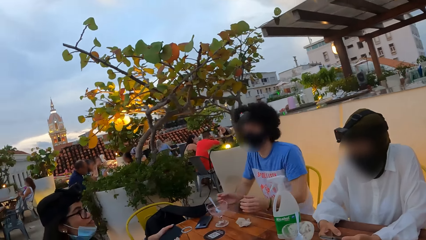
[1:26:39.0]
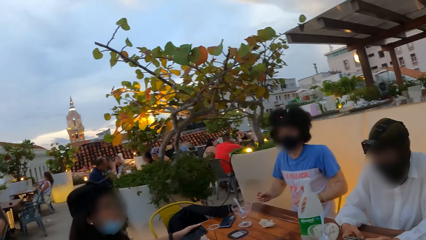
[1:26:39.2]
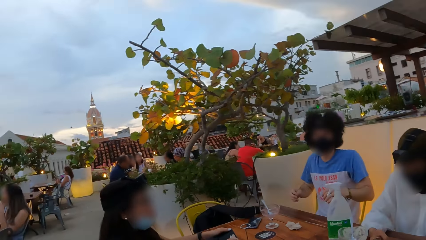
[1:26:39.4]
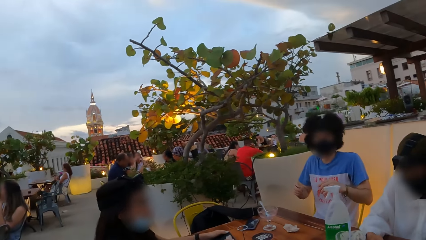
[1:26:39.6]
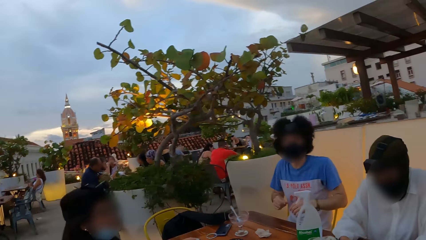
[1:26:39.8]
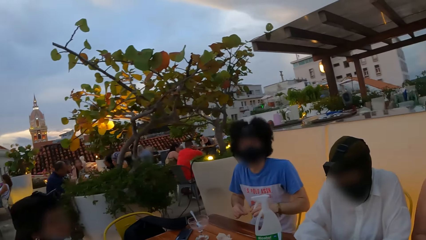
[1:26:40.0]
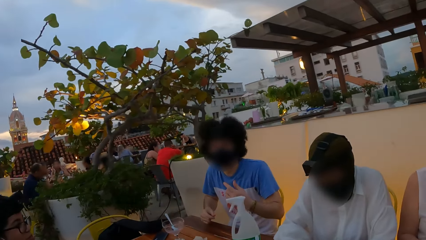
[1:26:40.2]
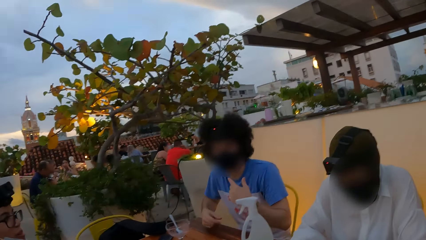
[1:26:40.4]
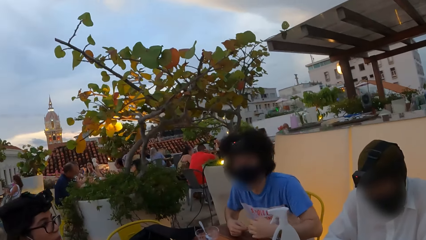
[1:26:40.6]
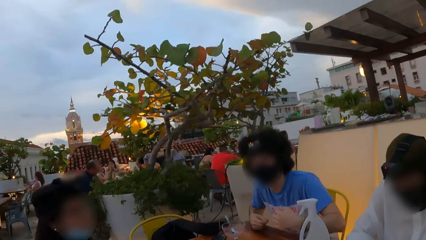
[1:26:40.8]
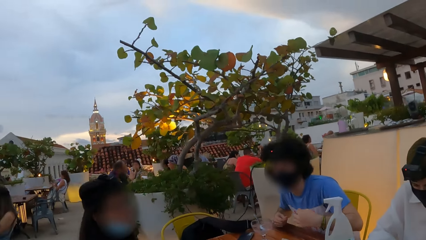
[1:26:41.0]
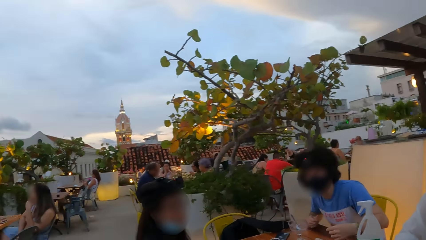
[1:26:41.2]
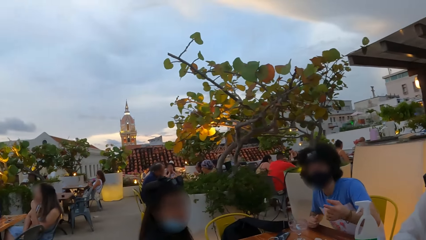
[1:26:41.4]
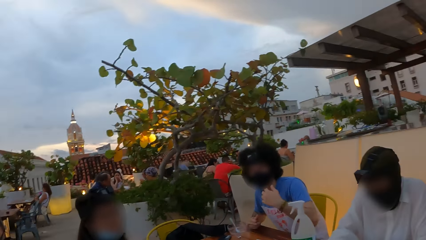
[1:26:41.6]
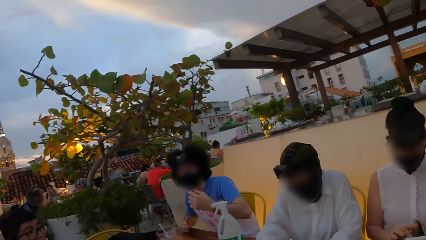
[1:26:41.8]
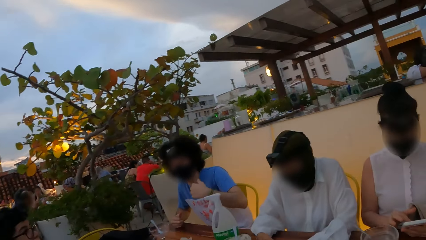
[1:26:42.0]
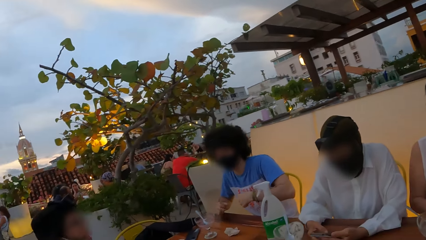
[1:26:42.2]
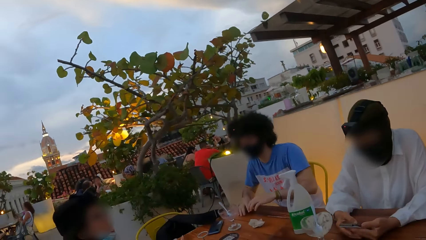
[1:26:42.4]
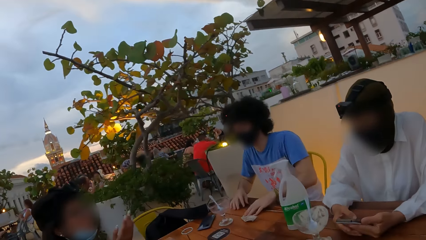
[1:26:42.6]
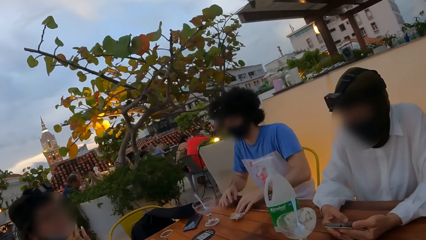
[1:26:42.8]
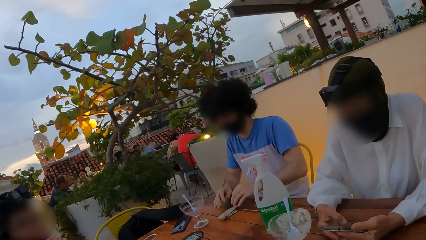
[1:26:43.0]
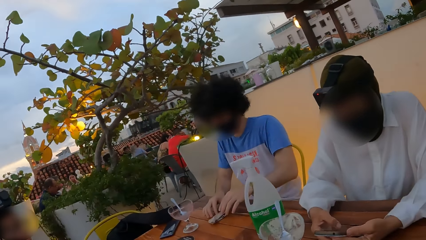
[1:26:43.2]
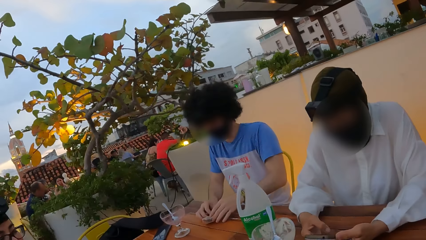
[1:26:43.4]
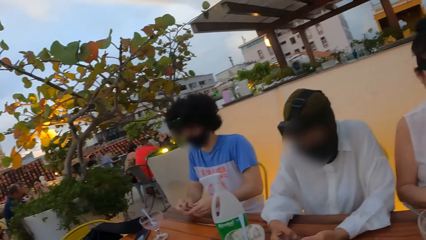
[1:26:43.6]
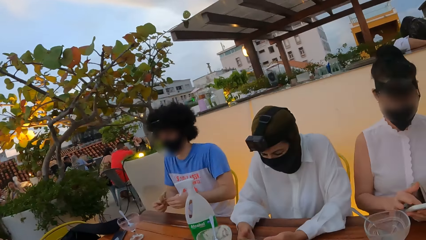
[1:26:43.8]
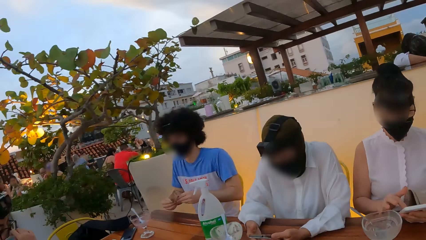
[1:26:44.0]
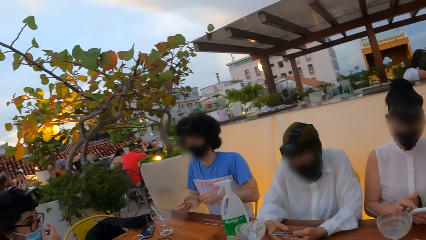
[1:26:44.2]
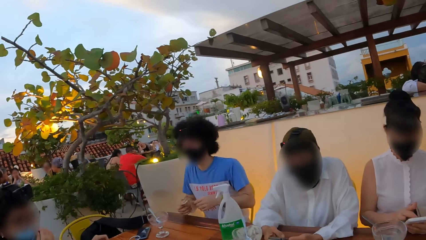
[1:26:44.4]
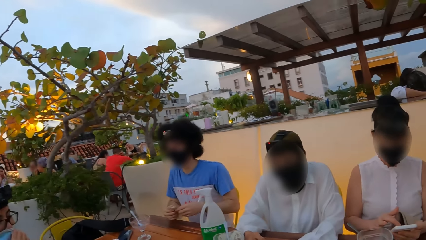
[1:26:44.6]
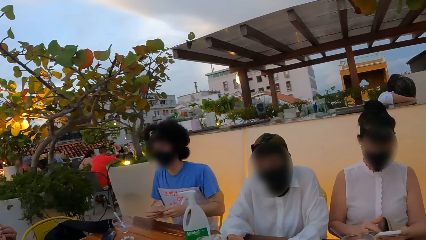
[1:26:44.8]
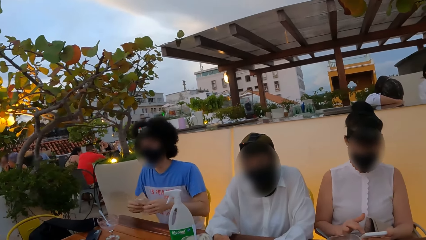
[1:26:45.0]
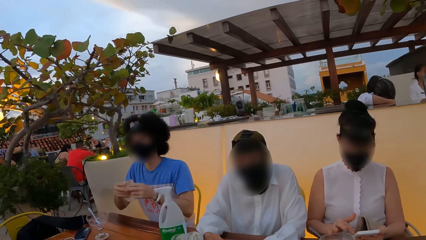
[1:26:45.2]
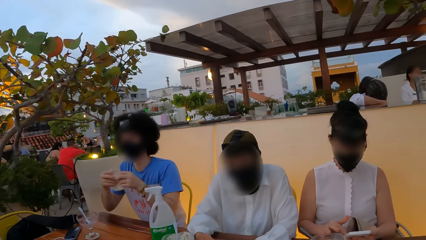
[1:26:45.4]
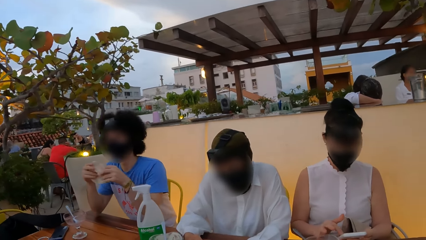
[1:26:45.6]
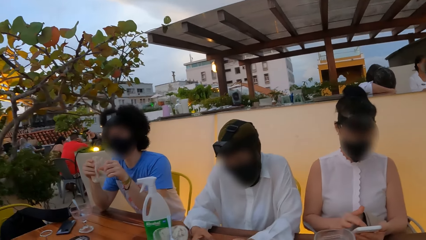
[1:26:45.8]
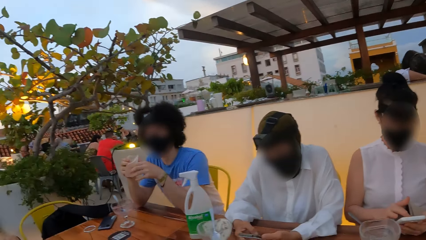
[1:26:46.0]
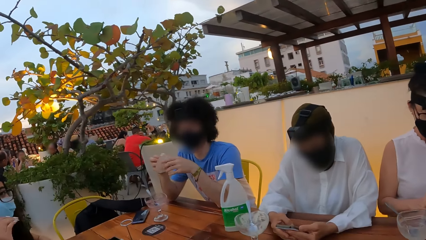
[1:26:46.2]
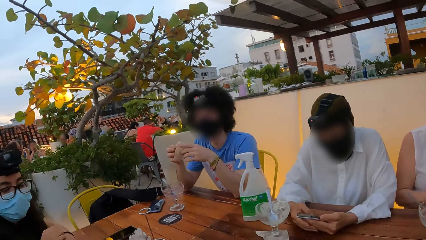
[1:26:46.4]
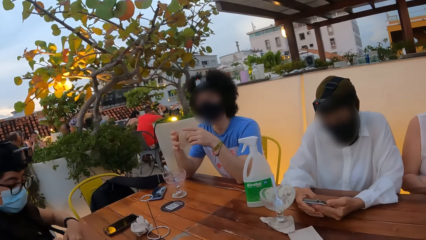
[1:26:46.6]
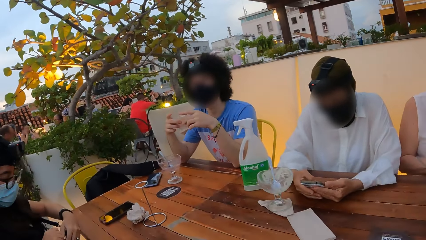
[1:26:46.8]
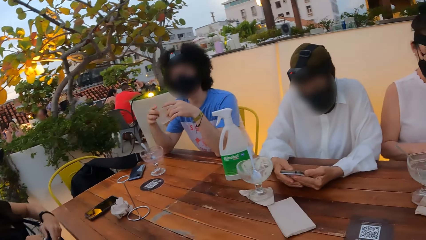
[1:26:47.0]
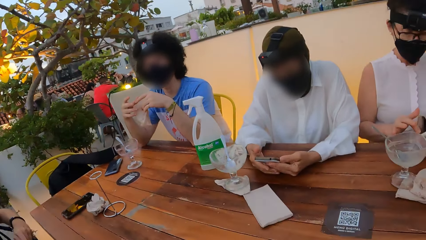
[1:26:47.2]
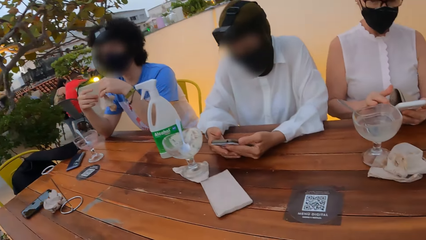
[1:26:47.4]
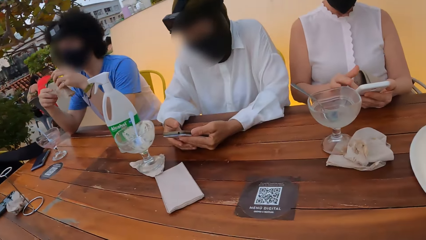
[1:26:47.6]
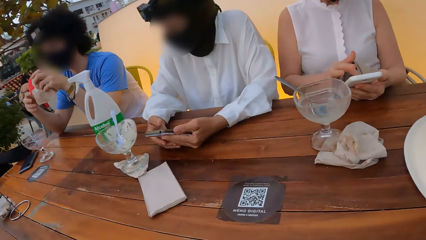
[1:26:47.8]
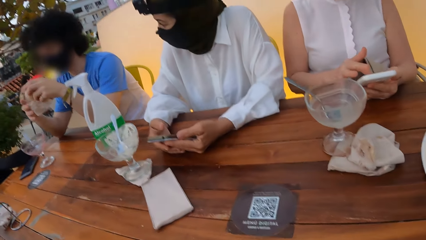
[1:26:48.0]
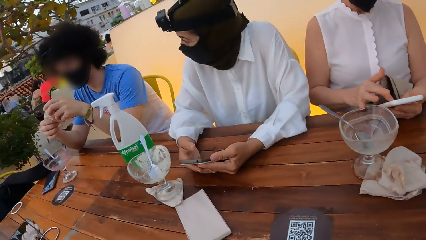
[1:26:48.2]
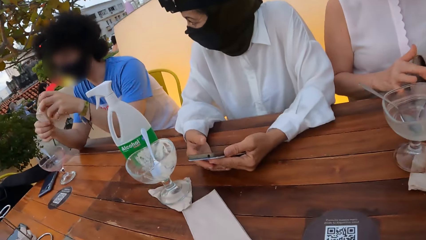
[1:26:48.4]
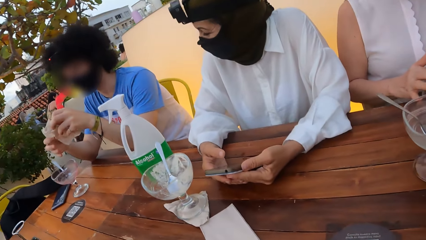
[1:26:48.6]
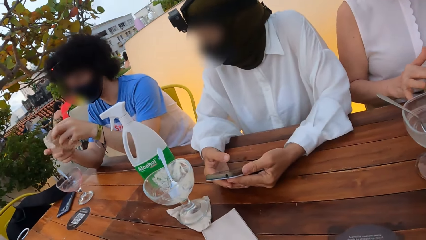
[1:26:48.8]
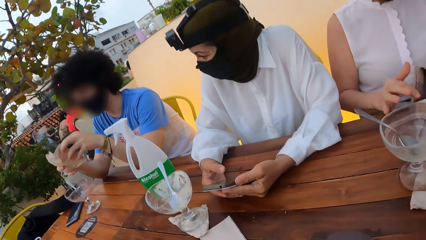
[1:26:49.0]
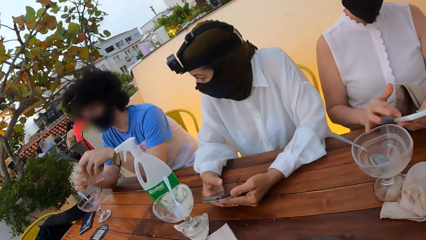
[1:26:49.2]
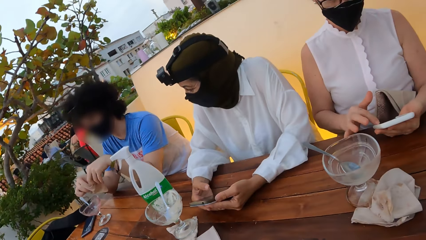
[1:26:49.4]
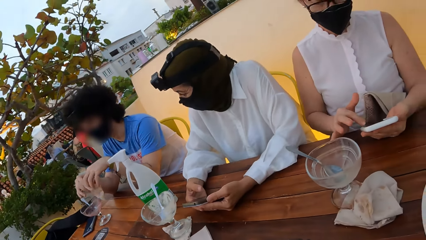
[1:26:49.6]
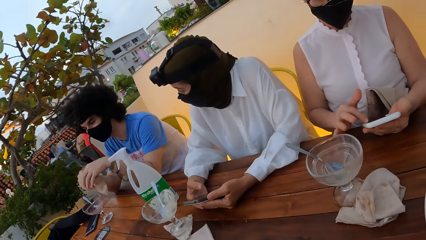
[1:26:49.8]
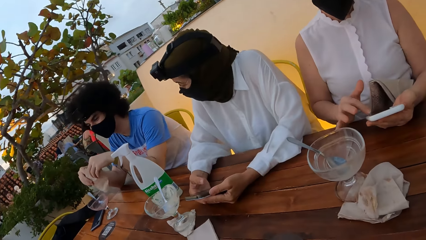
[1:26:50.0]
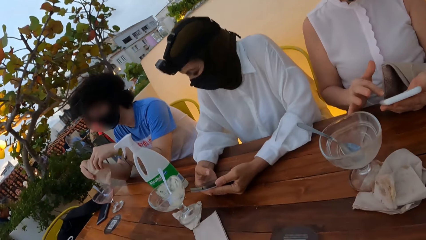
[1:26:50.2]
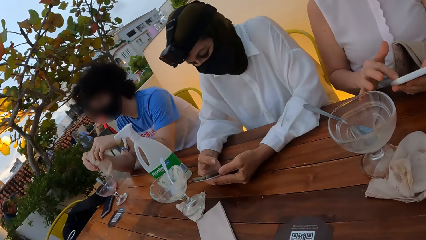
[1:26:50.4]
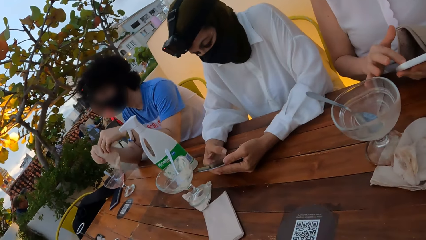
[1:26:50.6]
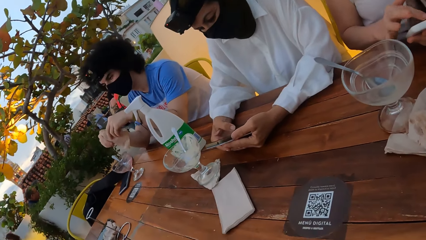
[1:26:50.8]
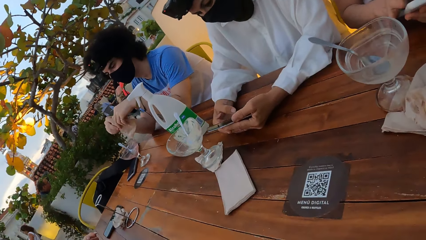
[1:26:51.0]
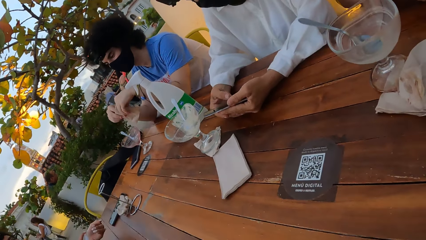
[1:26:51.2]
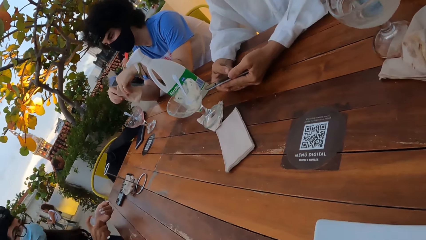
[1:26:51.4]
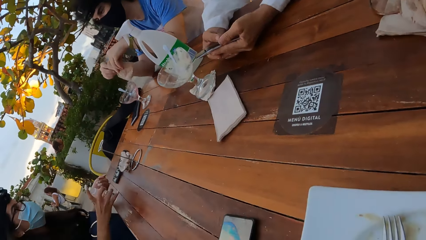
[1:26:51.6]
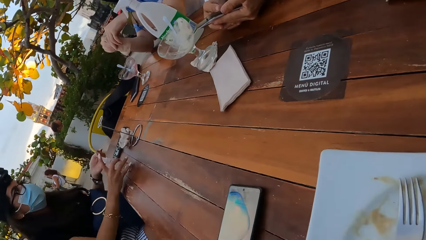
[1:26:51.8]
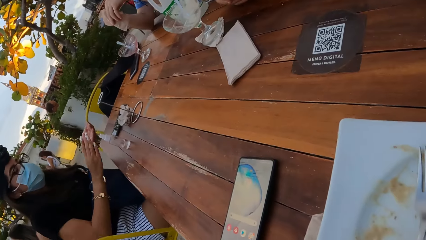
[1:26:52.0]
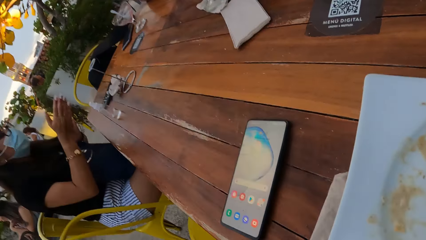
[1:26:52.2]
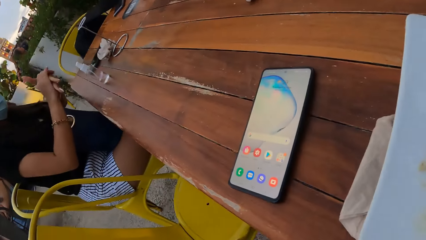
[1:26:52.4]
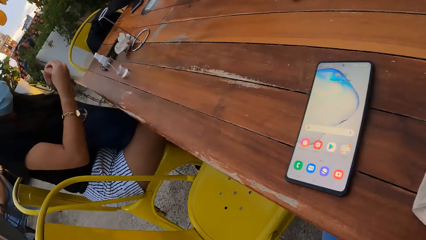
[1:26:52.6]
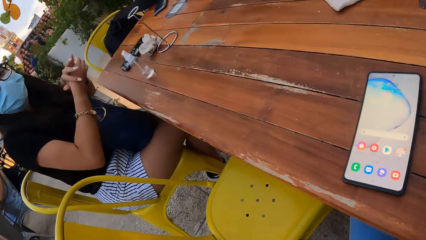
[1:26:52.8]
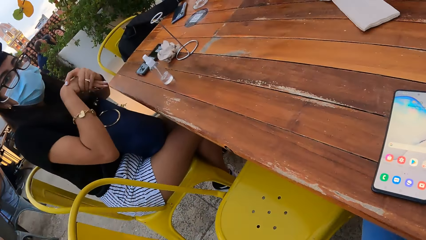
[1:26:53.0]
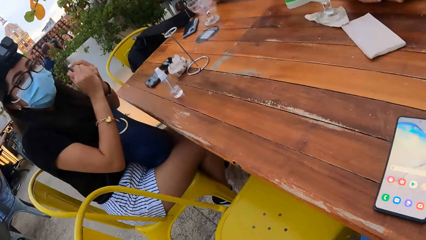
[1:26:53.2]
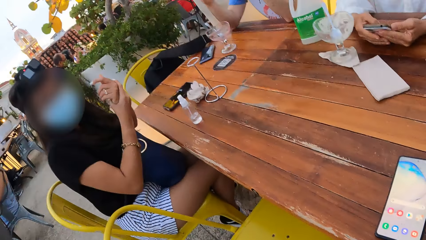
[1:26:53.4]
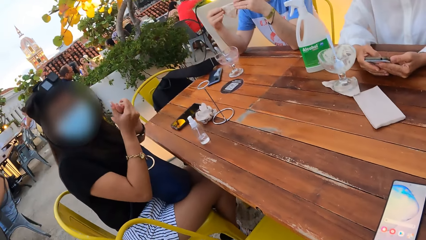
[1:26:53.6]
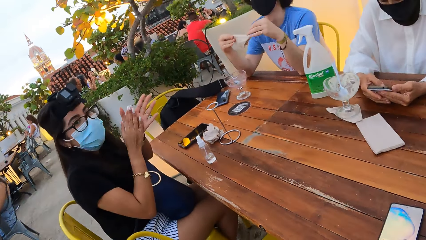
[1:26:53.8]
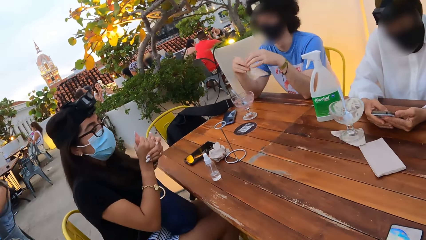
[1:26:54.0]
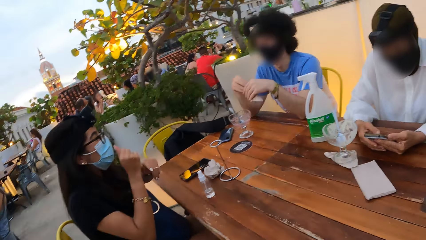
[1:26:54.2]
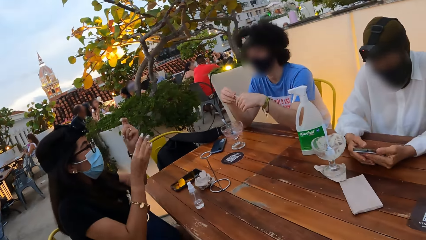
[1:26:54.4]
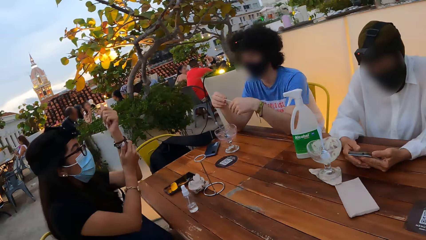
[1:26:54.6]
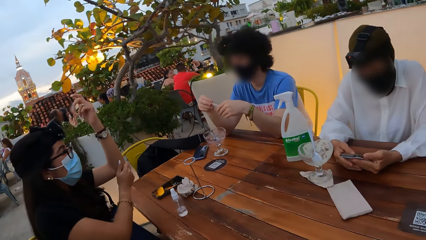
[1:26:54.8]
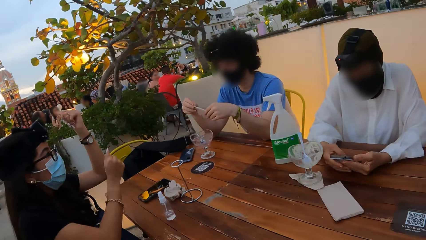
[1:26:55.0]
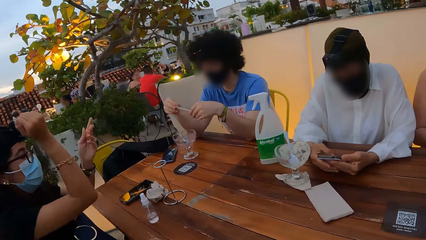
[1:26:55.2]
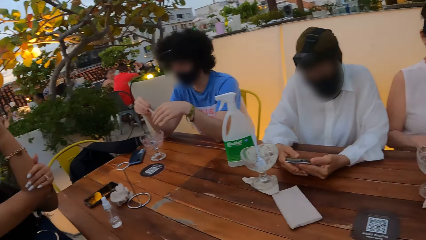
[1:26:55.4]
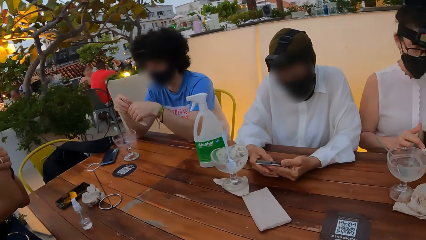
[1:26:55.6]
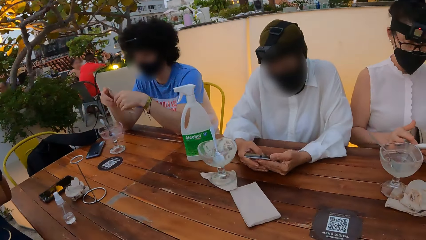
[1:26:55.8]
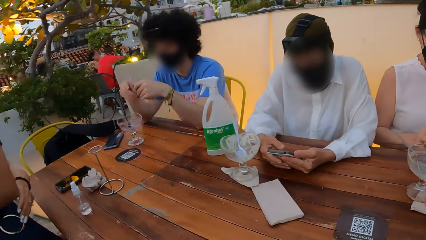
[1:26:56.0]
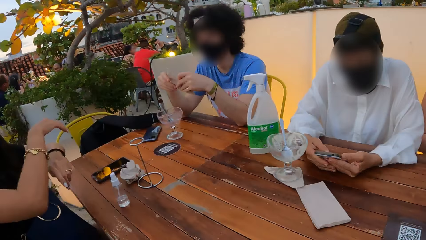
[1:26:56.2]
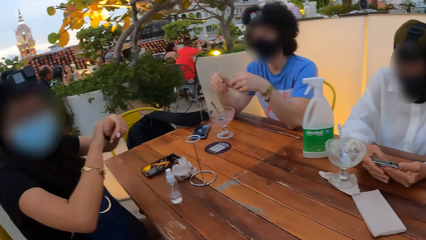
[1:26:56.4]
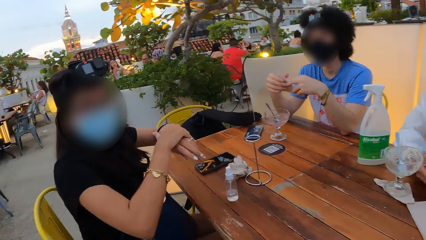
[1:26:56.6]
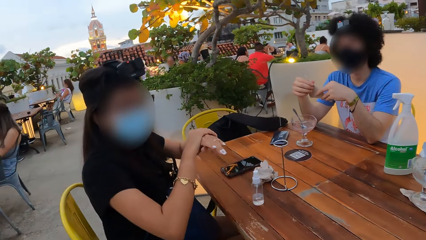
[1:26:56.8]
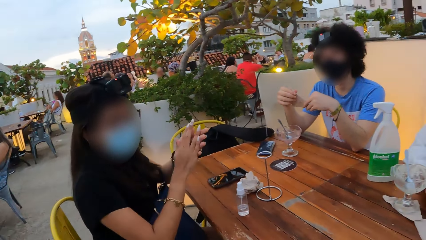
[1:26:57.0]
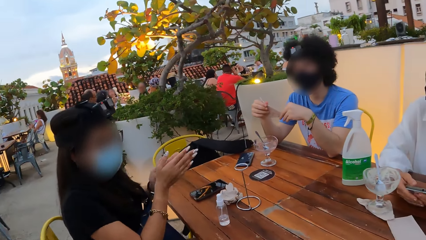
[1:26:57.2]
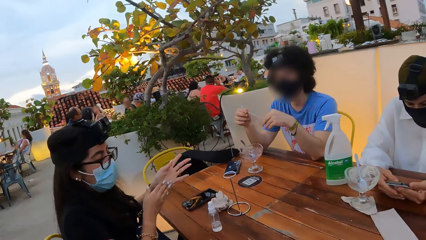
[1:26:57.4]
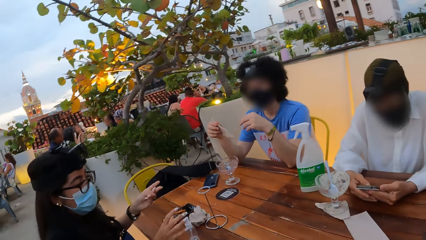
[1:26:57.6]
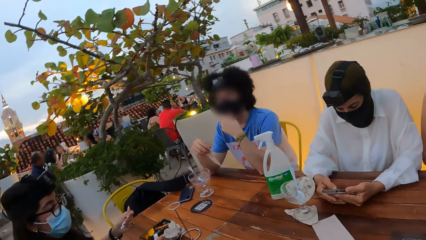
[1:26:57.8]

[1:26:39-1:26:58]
A man moves his hands. The man picks a serviette or paper towel from the table and holds the serviette. A person applies the liquid handwasher on her hands. A woman interacts with the camera wearer. The person cleans her hands. The woman touches both hands.
